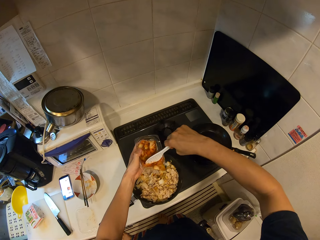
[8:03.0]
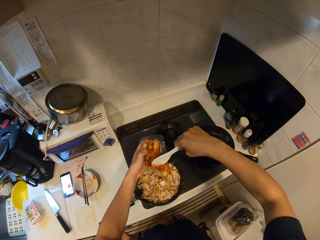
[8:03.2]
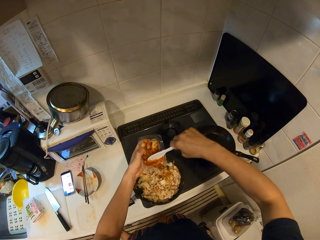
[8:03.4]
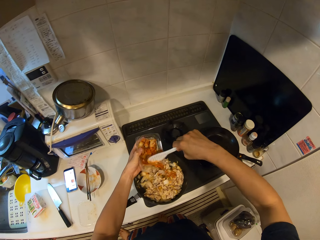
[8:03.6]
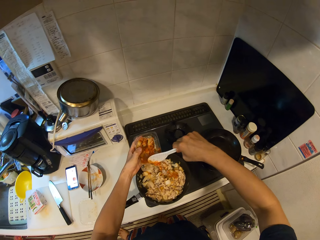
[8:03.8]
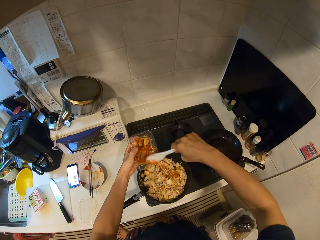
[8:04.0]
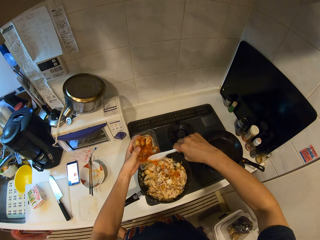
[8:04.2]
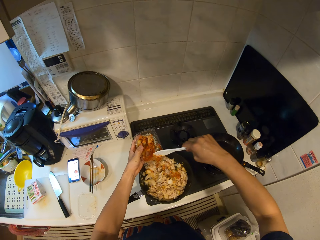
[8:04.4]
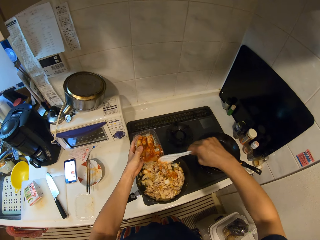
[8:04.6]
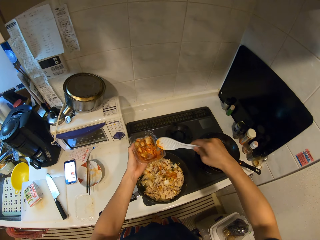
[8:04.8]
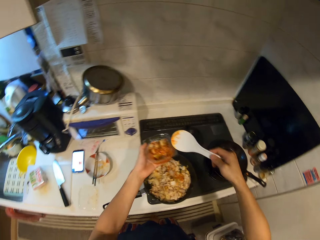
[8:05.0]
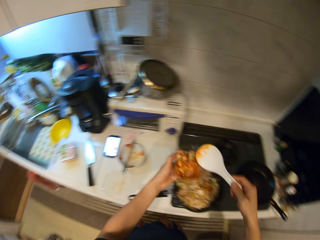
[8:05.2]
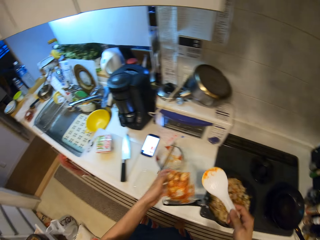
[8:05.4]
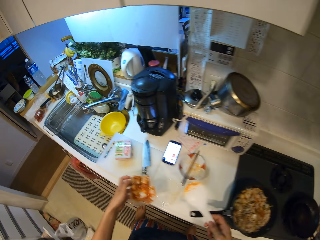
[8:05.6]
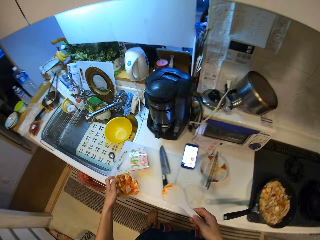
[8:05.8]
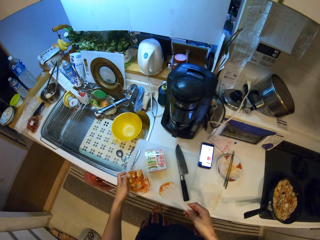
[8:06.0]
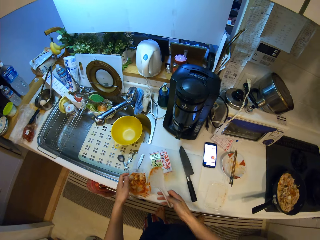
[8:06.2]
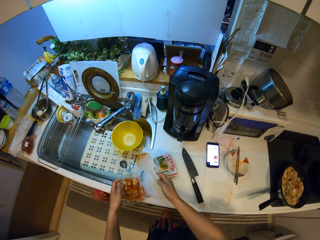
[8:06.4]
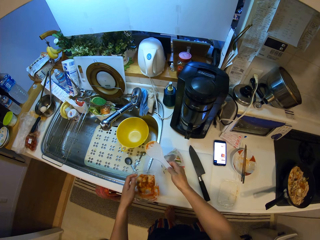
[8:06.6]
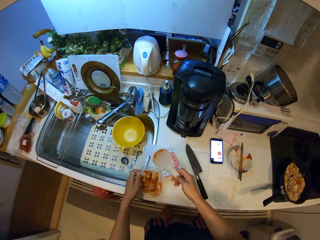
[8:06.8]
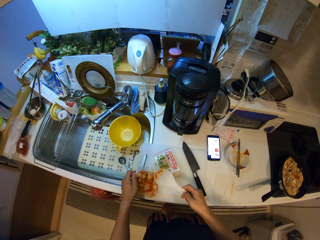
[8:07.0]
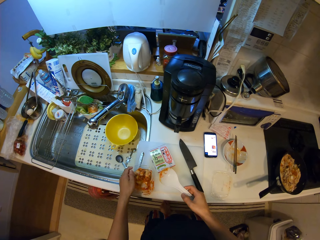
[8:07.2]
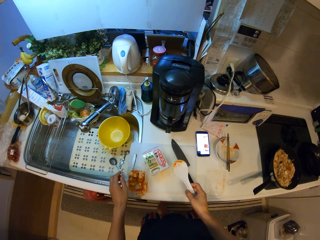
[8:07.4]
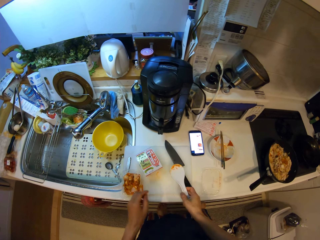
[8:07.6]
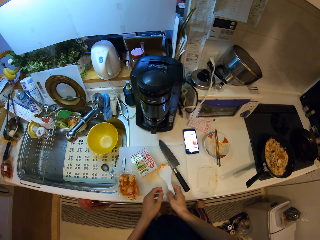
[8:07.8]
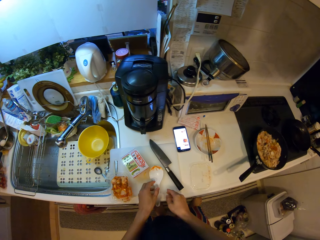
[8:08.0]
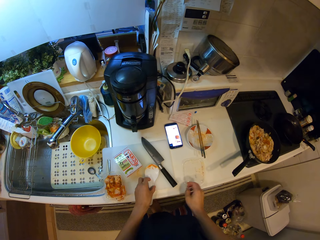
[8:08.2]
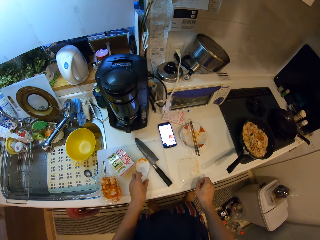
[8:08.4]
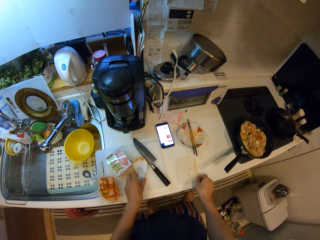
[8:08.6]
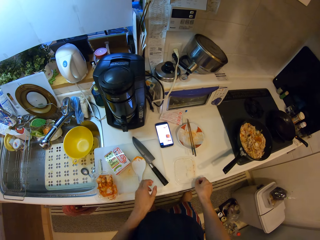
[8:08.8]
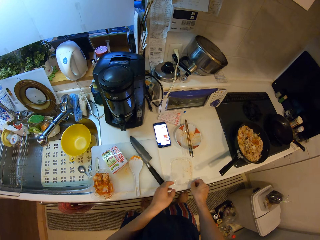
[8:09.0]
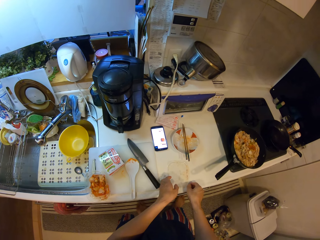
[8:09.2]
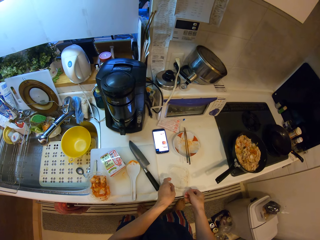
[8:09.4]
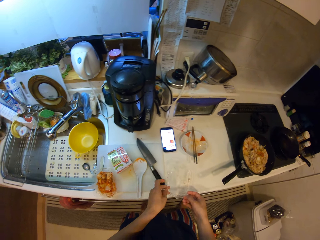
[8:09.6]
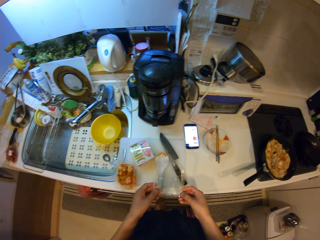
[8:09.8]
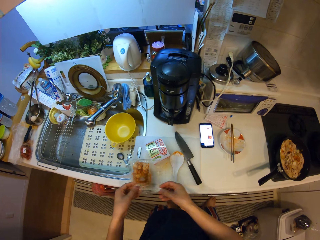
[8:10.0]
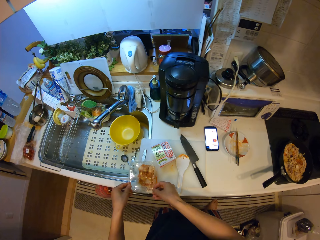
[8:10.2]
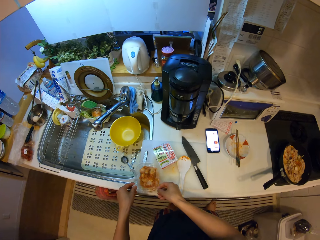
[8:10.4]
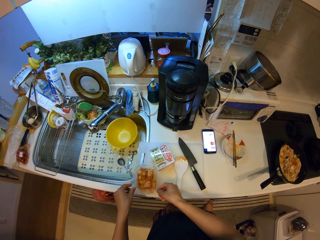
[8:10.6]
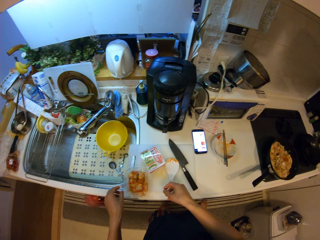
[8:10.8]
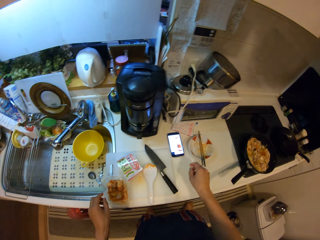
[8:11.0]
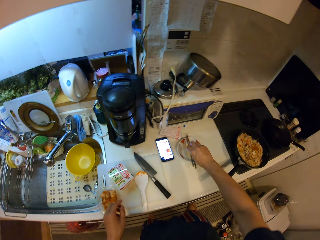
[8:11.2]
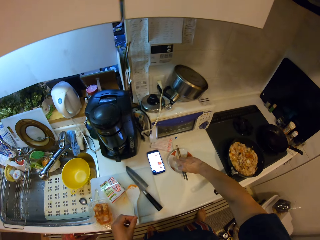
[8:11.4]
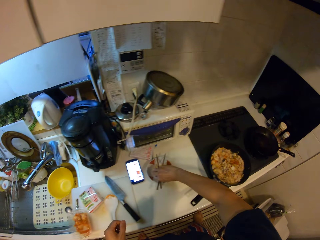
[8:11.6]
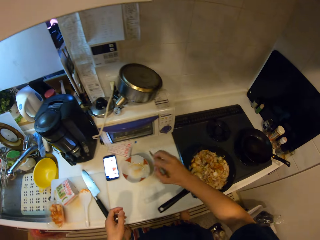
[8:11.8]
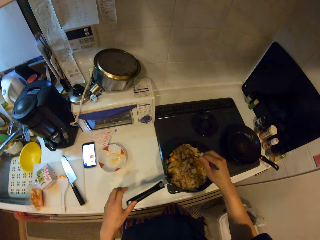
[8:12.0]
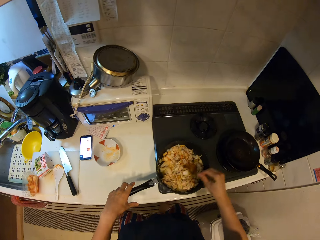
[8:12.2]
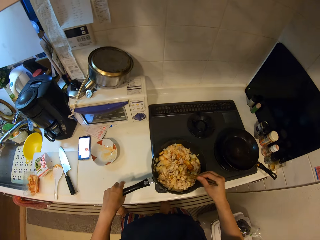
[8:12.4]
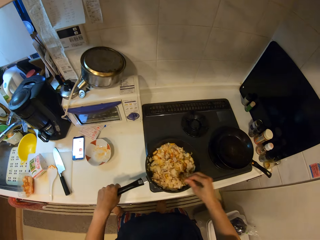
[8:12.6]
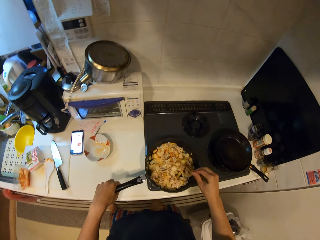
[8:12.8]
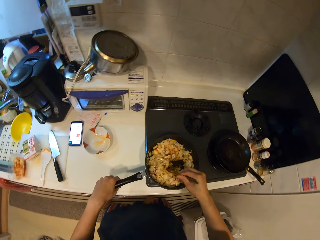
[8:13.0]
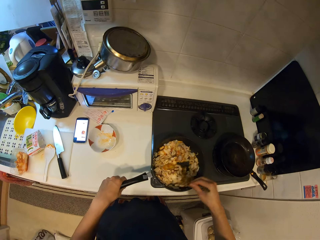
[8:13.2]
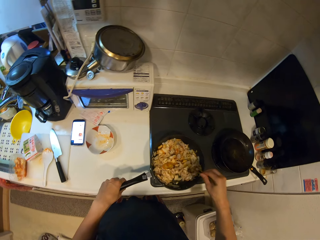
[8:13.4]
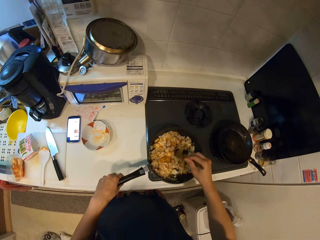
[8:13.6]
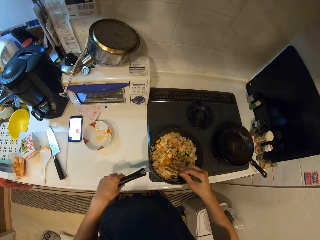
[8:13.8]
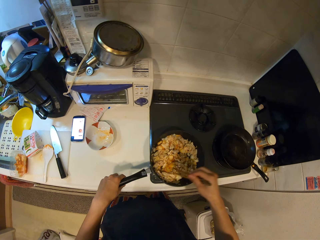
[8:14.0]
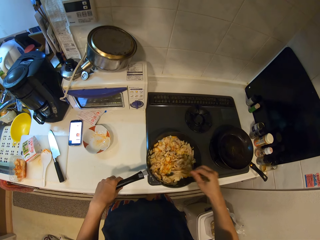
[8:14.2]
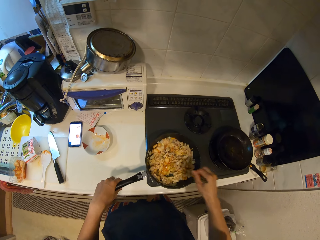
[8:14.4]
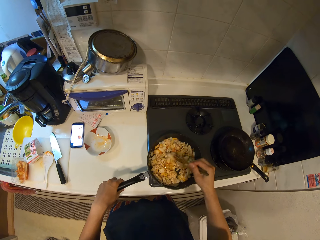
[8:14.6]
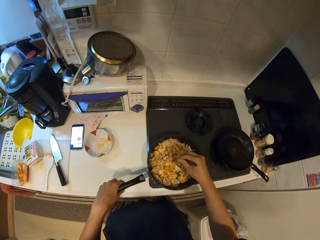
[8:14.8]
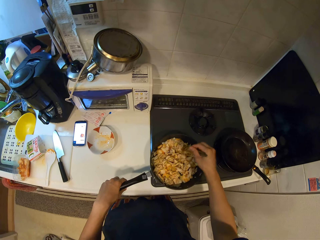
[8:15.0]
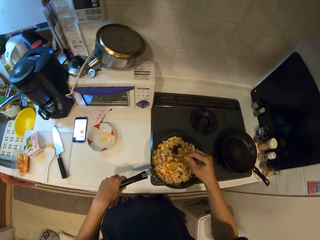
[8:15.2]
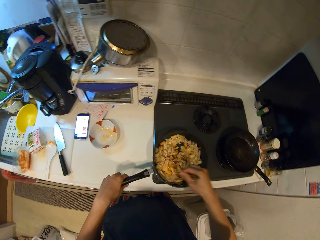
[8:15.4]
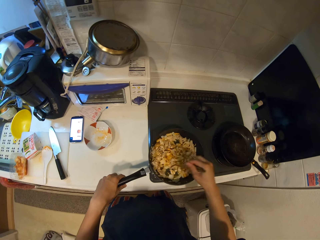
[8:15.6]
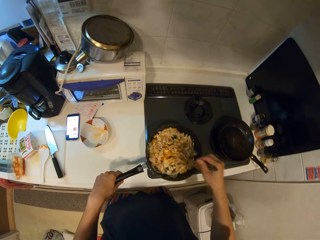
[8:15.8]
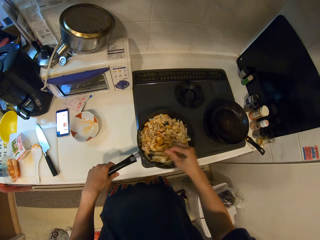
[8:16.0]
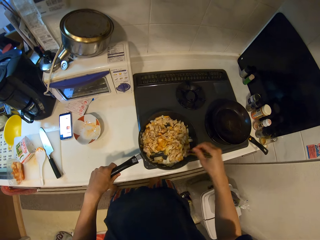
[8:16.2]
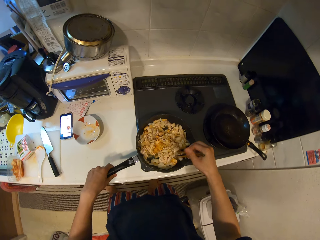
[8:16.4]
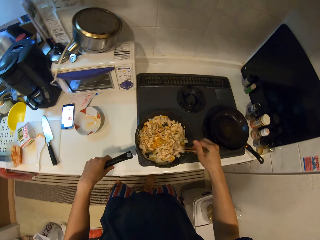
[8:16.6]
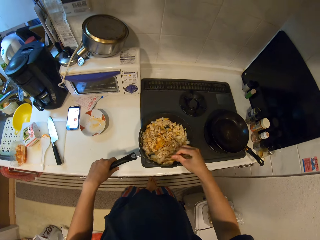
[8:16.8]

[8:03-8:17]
The camera wearer puts the container on the chopping board. They move the paper on the chopping board. They put the spoon on the chopping board. They take the lid from the counter. They close the container with the lid. They take the chopping sticks from the bowl. They stir the food with the chopsticks.

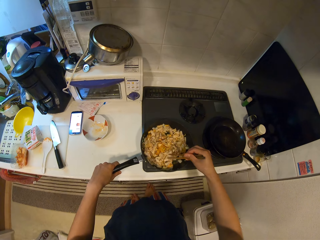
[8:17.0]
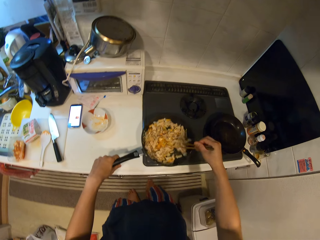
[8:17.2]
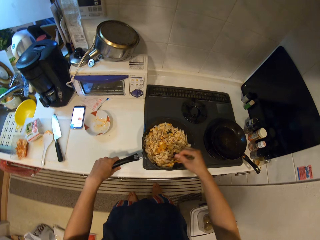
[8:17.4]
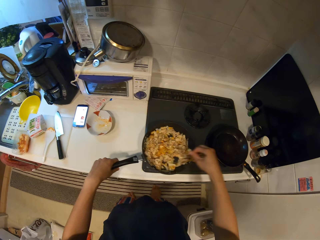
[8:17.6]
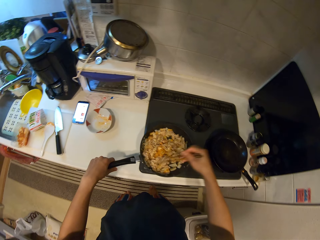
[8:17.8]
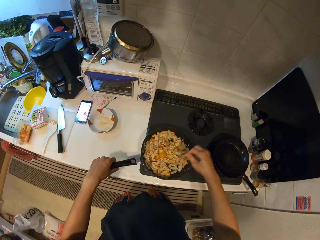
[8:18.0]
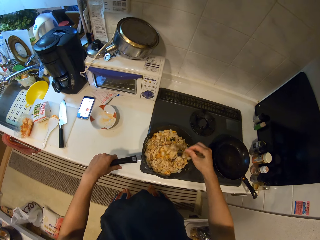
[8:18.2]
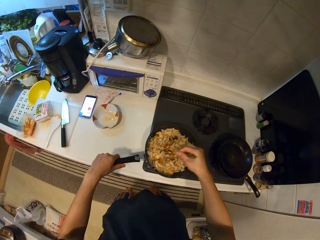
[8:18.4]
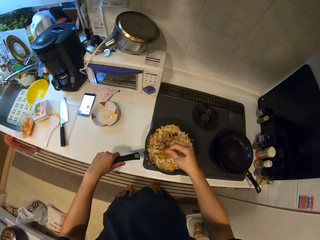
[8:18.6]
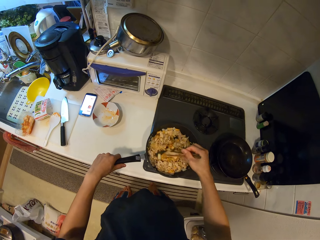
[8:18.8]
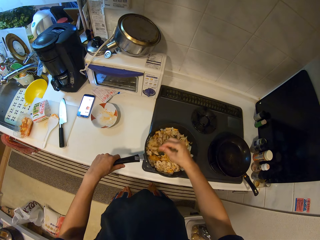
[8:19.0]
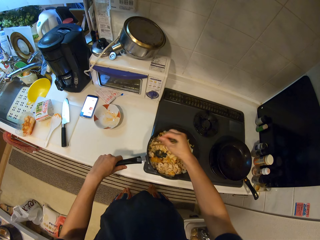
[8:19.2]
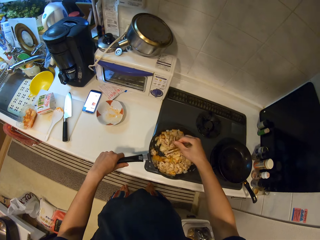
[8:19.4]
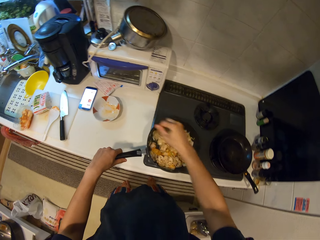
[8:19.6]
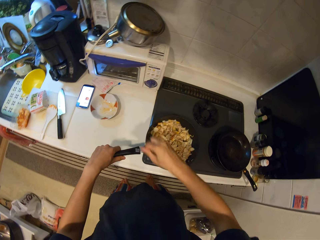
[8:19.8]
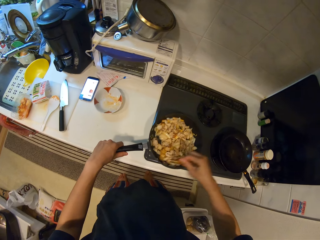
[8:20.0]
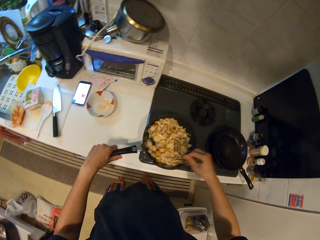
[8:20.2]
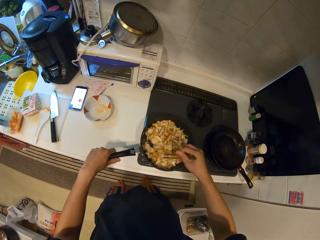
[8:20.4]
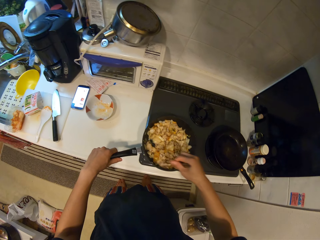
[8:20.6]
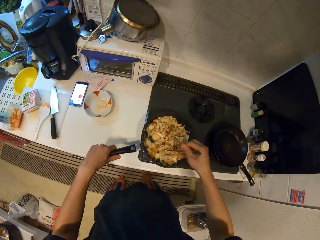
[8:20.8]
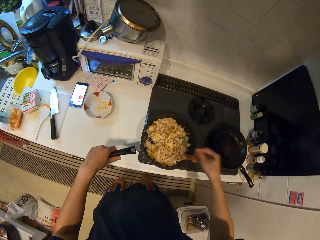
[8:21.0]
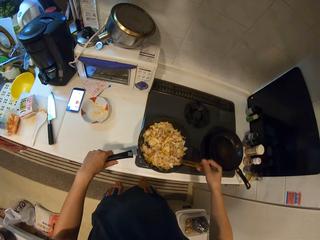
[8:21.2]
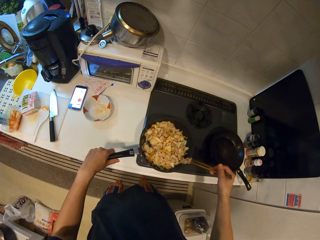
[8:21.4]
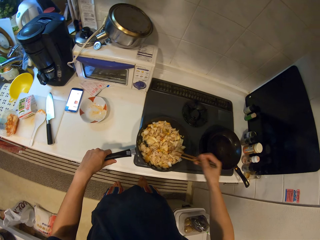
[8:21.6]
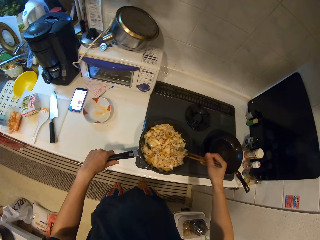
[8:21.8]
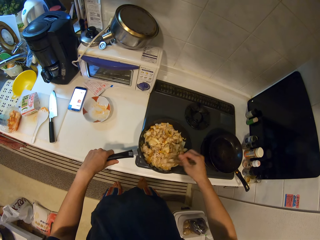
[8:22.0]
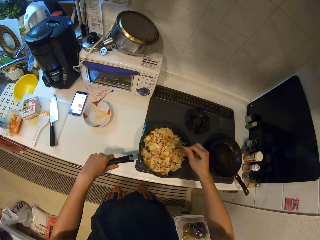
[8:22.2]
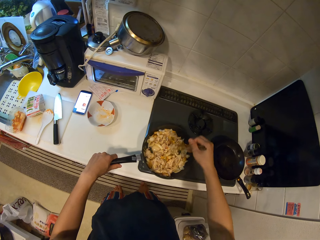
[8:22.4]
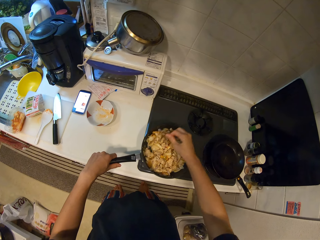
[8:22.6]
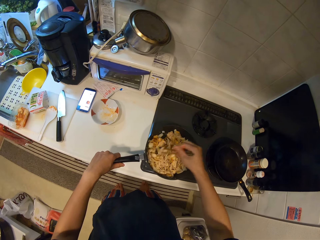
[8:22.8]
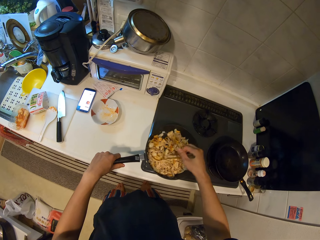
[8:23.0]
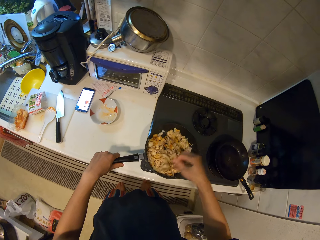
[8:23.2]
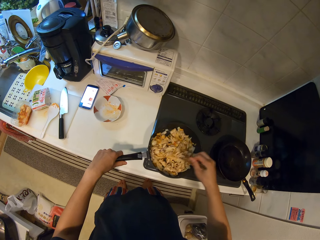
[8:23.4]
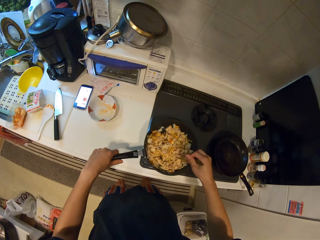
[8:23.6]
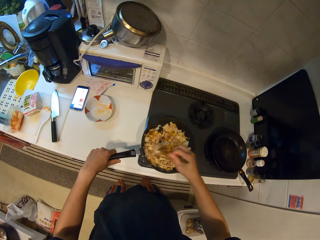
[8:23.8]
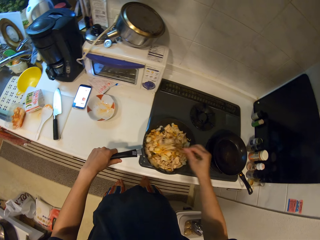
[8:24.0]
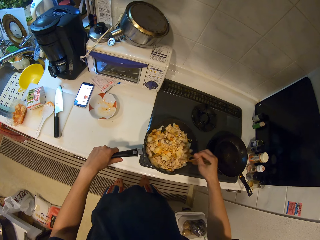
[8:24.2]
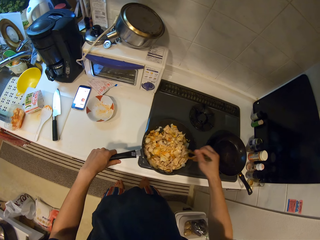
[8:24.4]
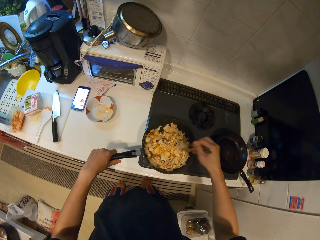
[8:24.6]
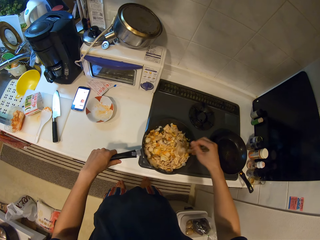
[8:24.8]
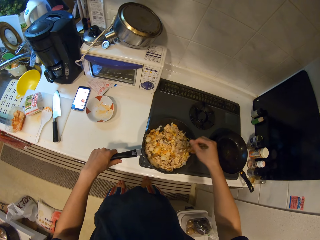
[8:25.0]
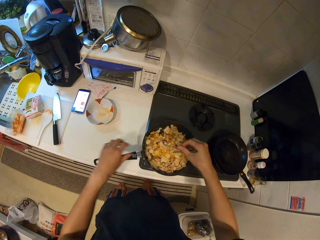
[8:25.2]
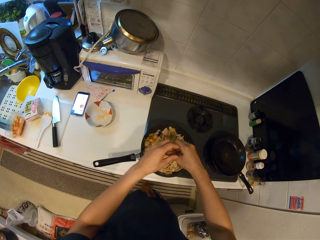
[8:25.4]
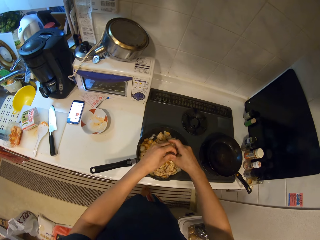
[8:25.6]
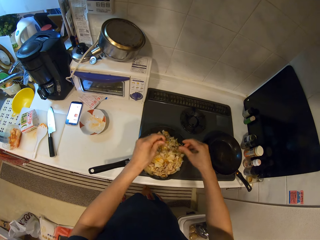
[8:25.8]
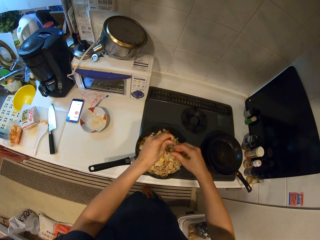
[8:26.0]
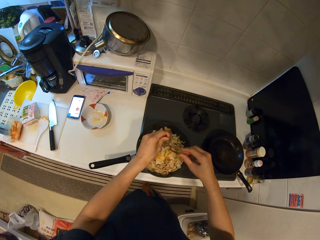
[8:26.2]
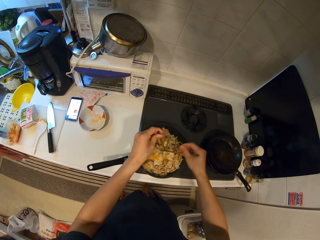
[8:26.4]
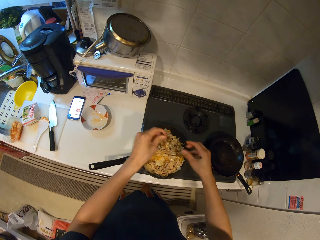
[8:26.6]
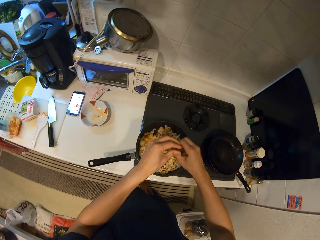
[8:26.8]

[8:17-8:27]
The camera wearer separates the chopsticks. They remove food from the chopstick with the other chopstick.
